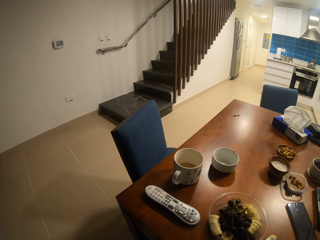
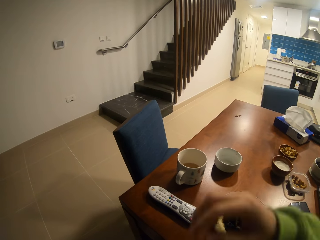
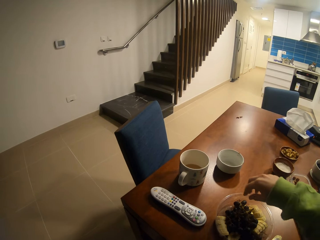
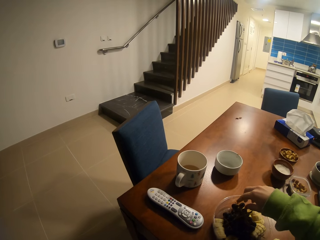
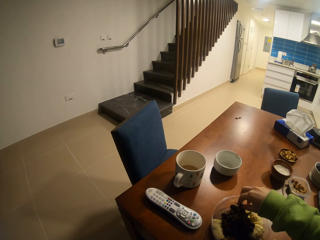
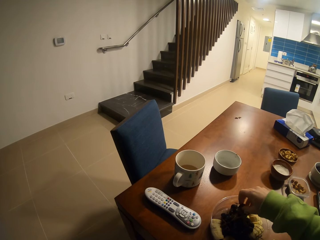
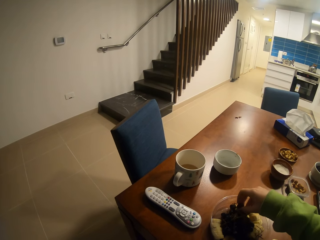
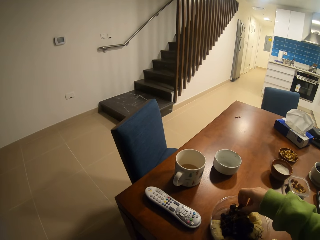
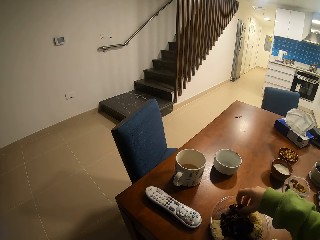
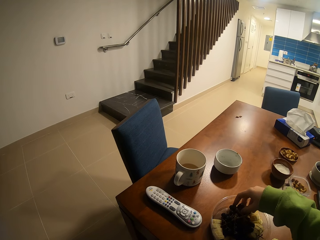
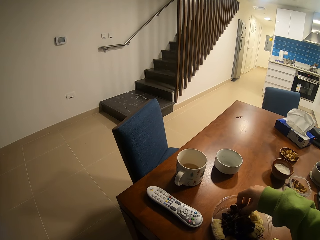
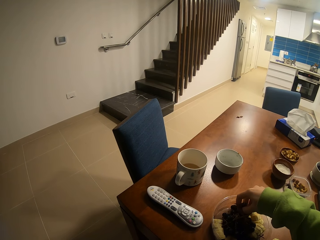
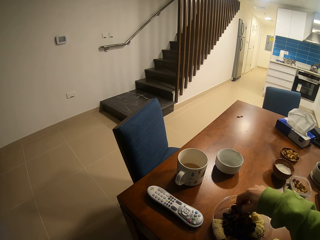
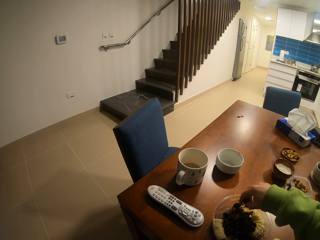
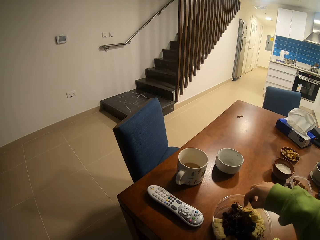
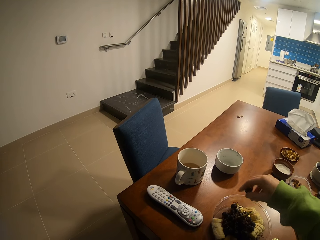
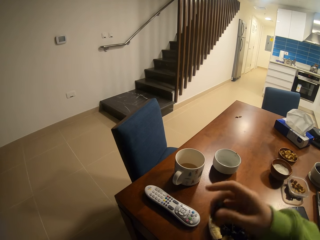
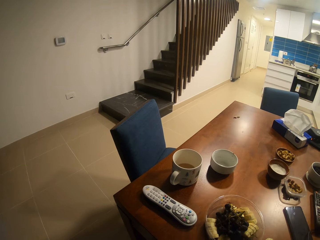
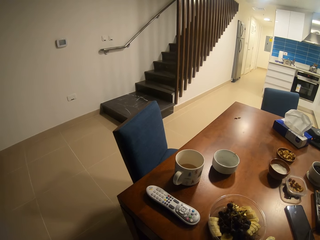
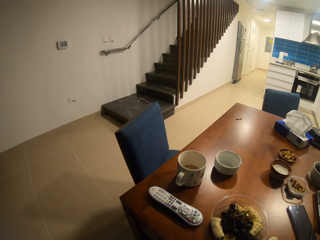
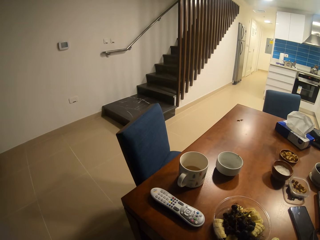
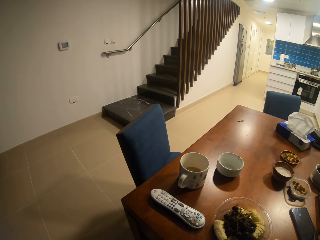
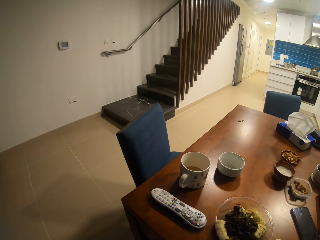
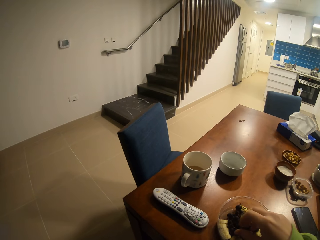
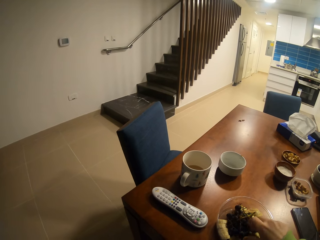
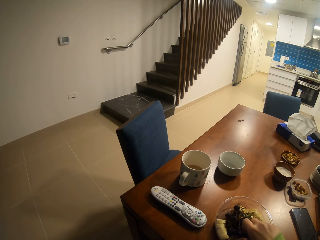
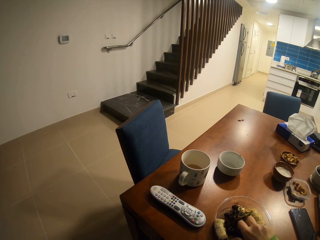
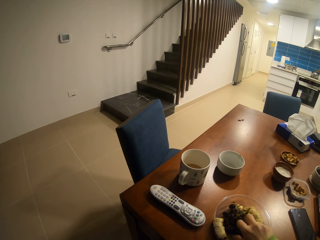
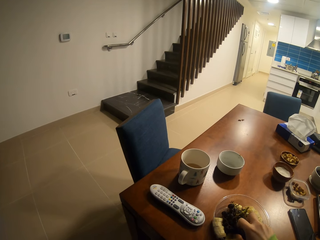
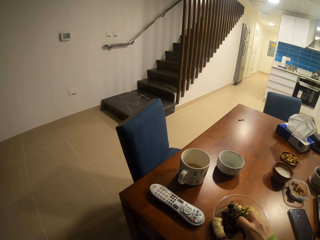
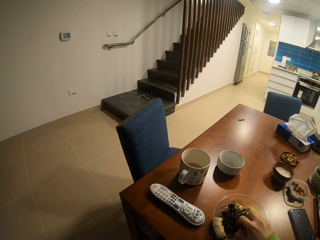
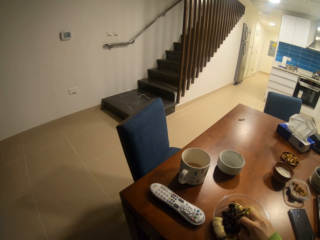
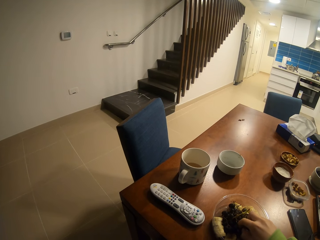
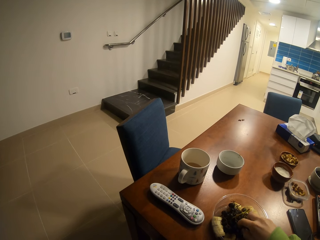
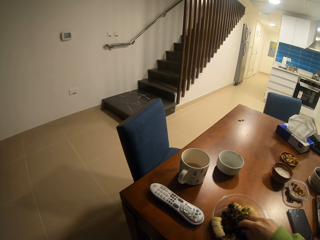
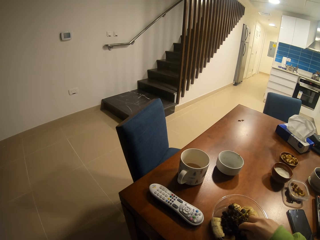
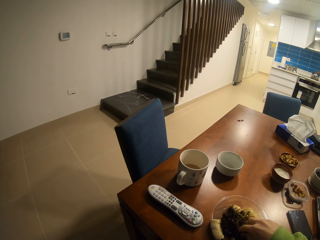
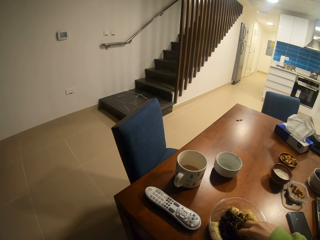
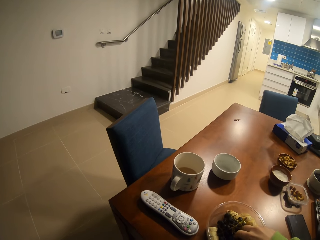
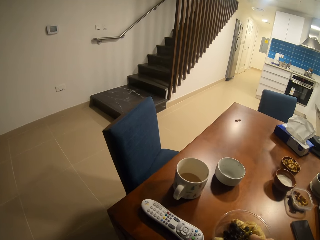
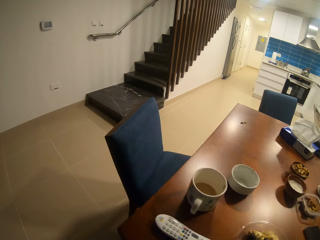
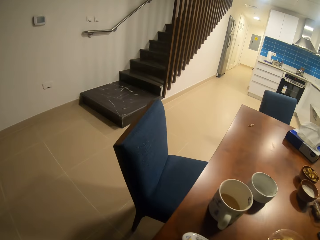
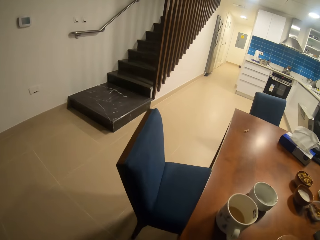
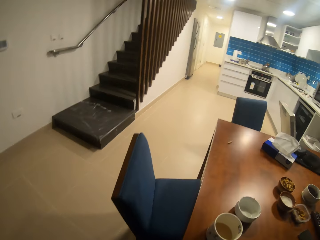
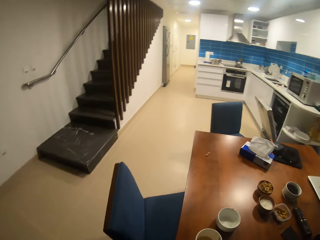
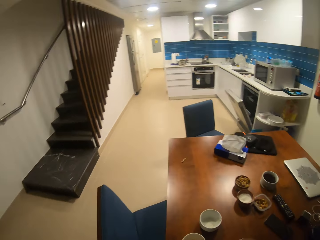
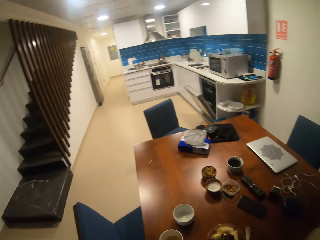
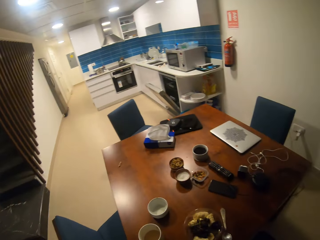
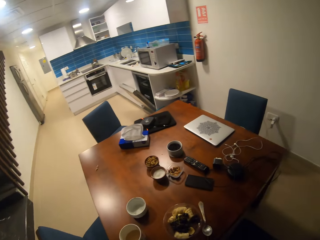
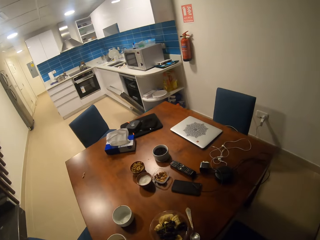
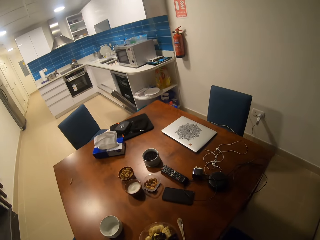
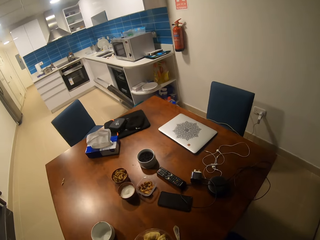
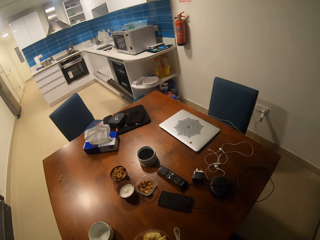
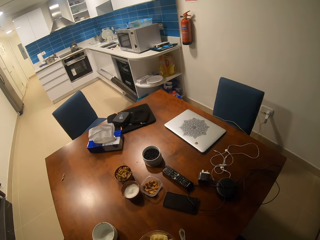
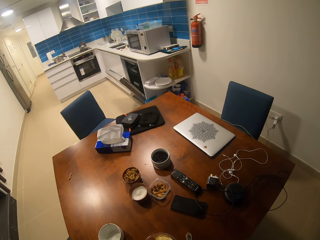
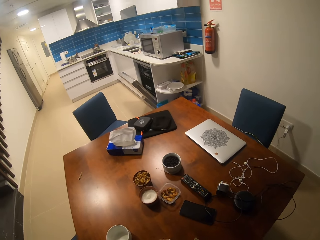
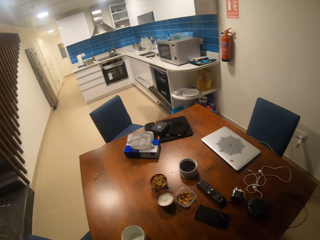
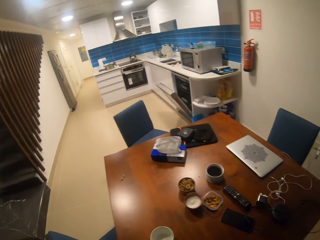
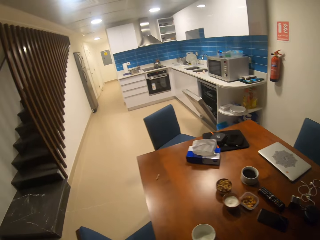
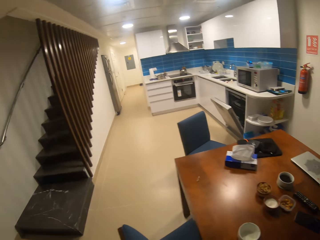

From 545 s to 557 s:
The camera wearer eats. They stand up.

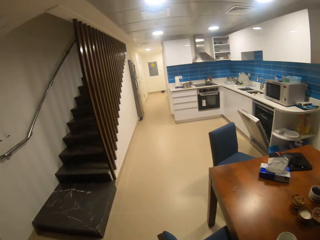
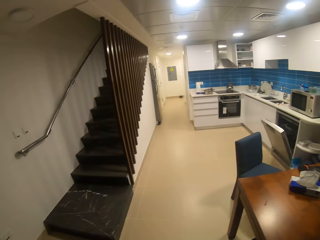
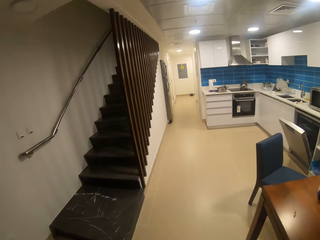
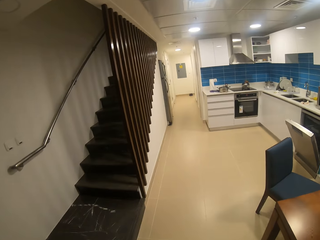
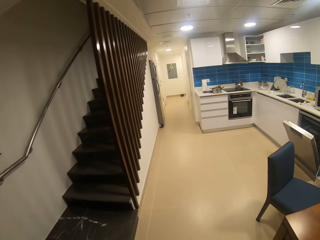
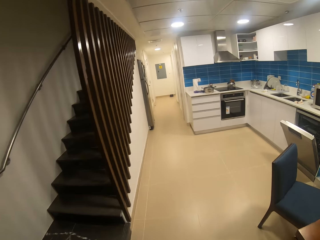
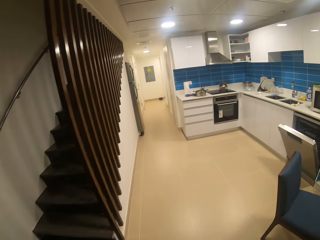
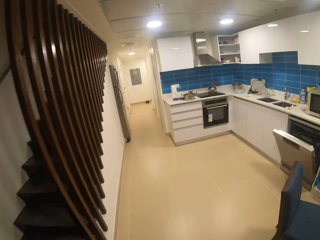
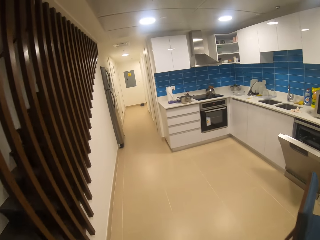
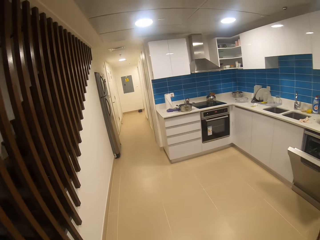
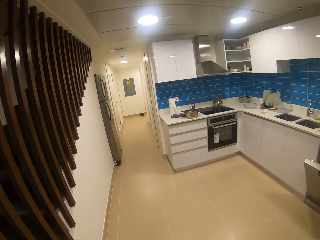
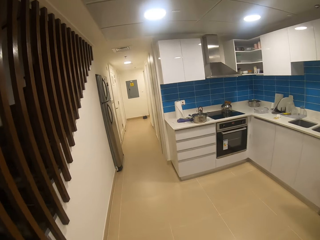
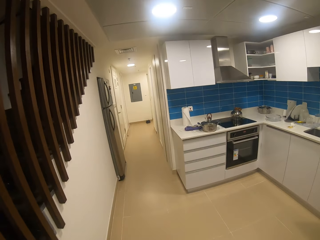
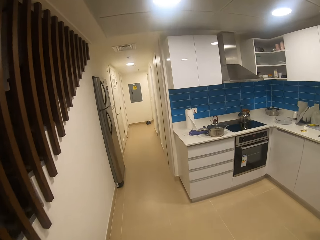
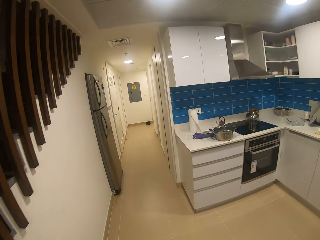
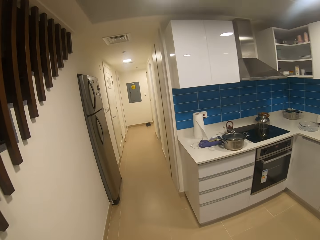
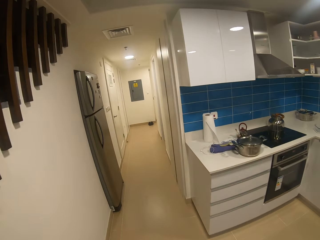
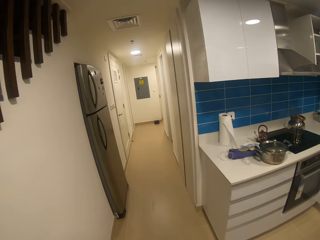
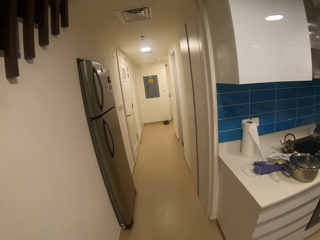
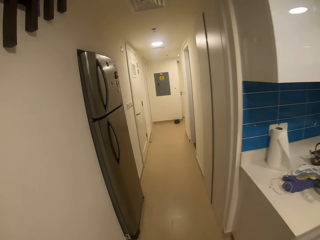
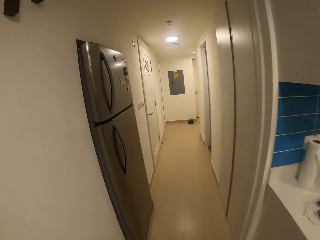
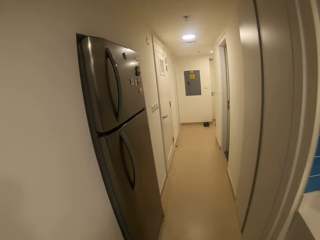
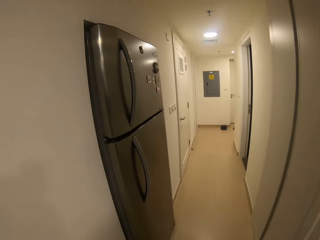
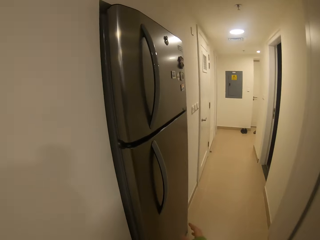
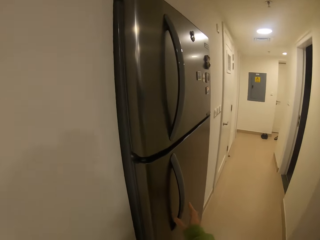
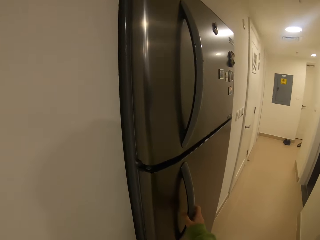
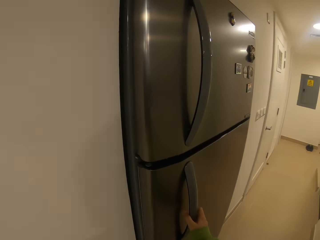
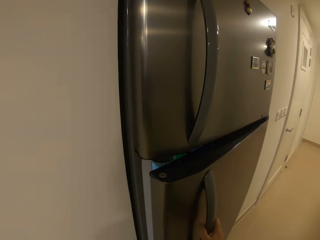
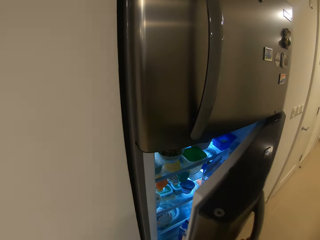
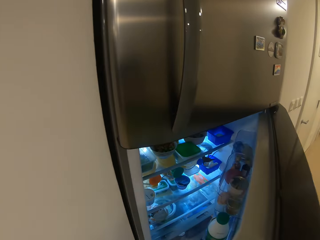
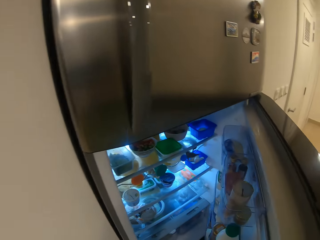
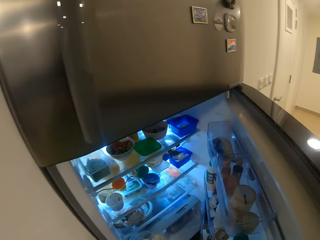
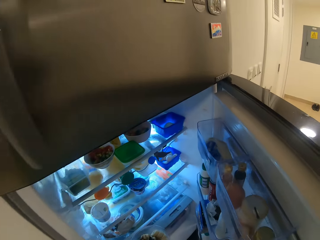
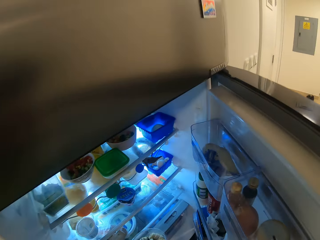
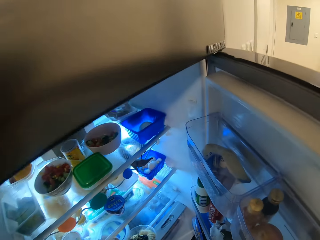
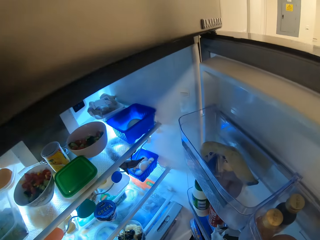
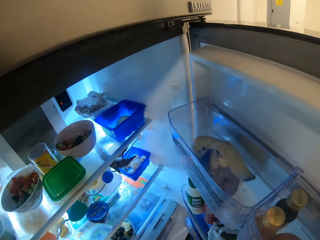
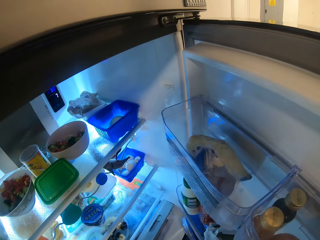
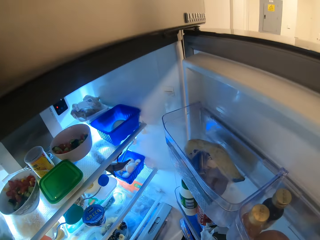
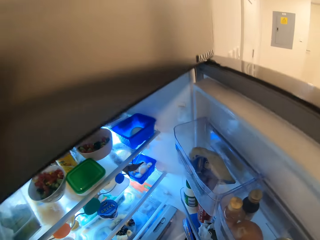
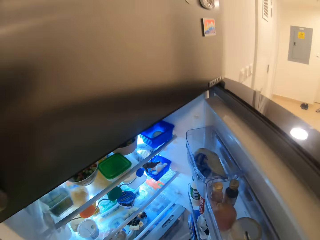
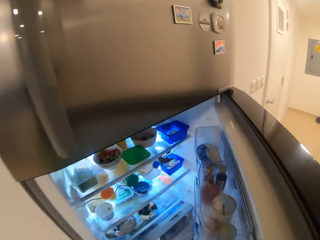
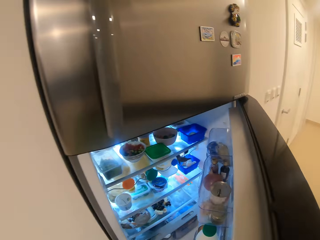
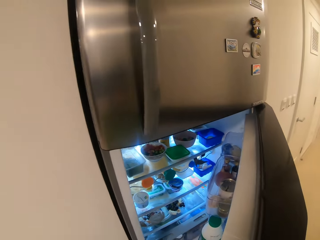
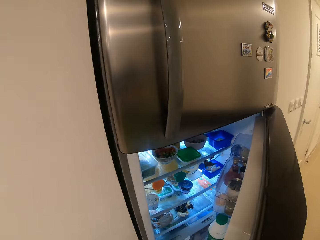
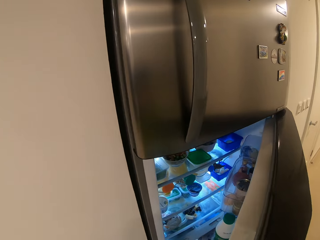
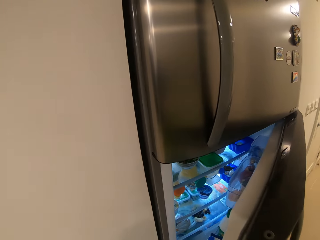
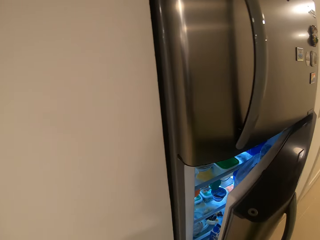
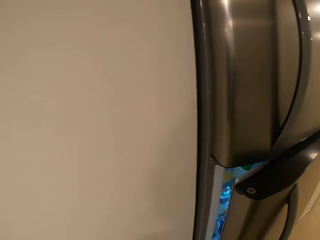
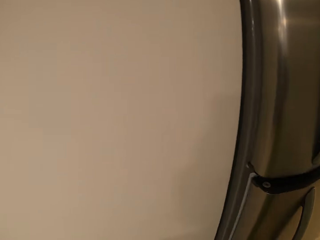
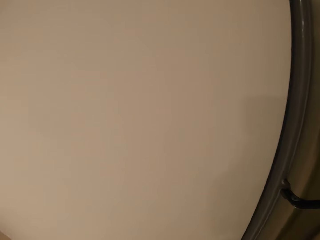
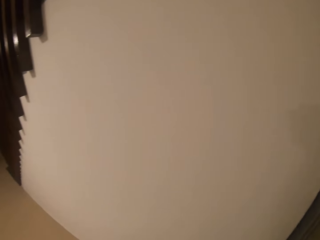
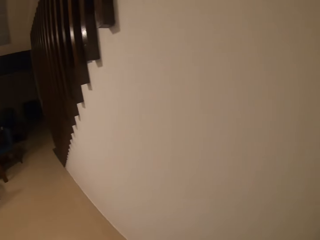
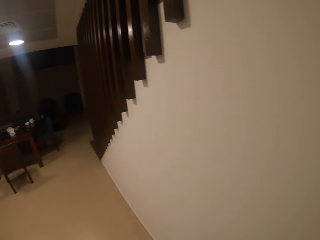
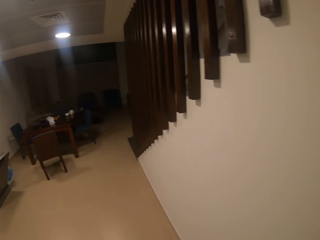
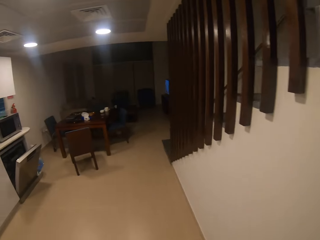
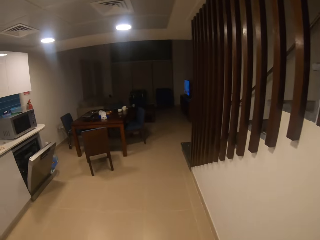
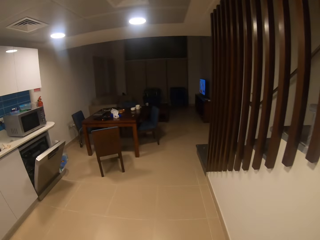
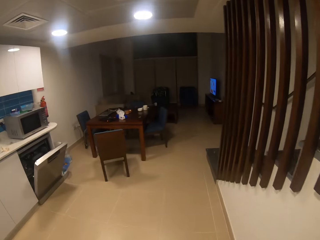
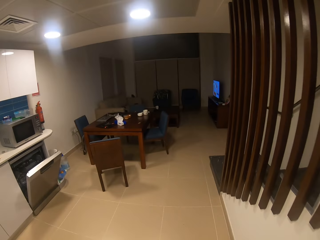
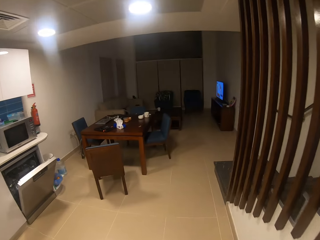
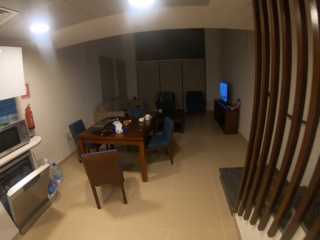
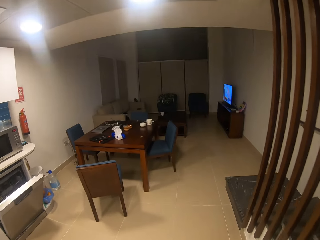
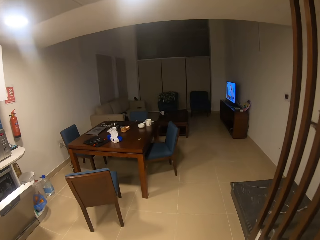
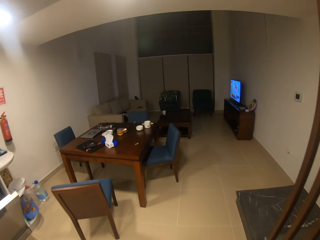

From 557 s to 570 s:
The camera wearer walks around. They open the fridge. They place the bowl of berries in the fridge. They close the fridge. They walk back. They walk around.
